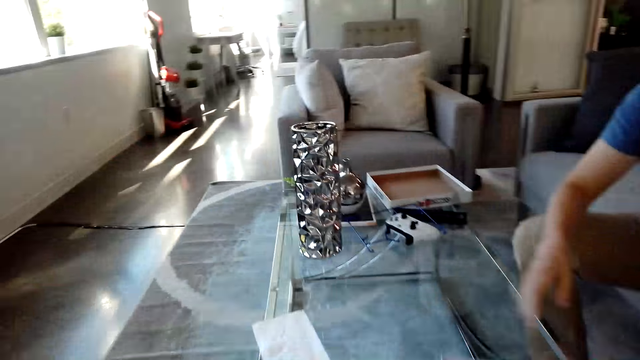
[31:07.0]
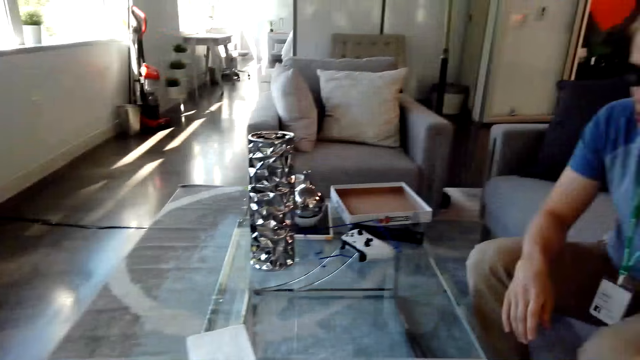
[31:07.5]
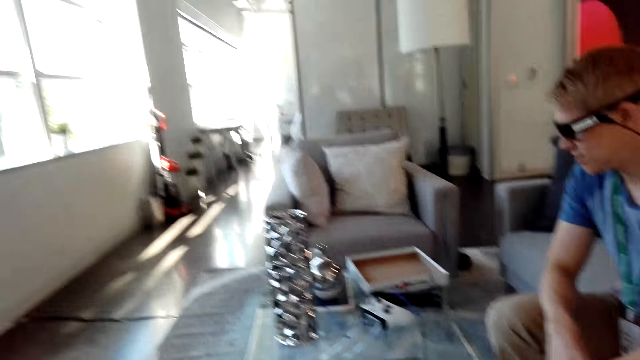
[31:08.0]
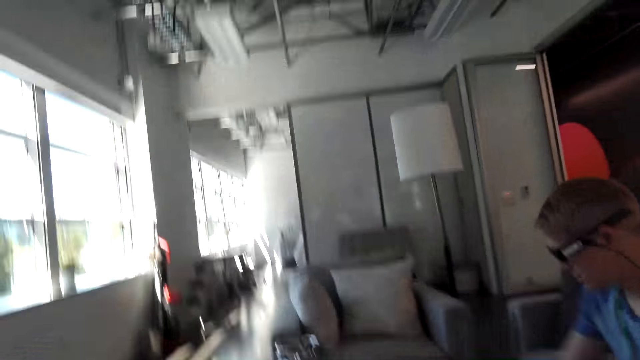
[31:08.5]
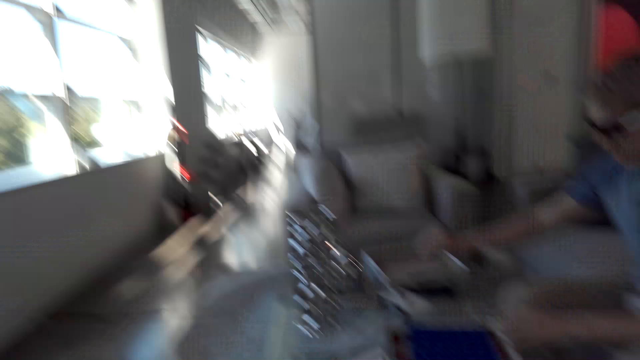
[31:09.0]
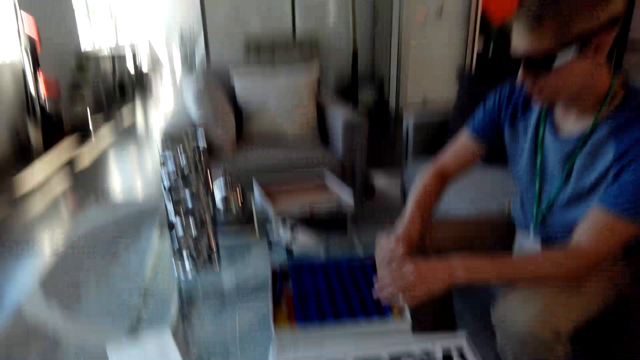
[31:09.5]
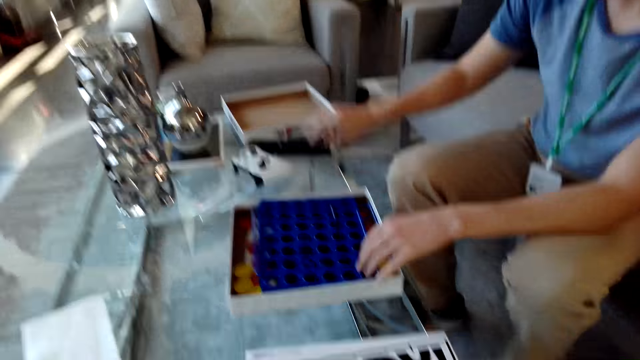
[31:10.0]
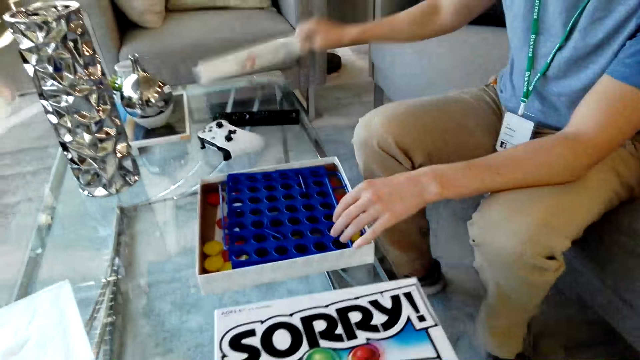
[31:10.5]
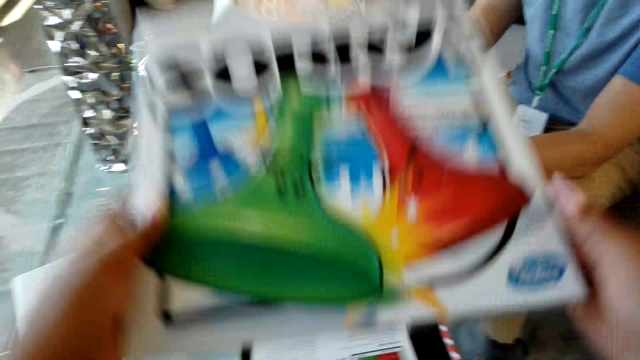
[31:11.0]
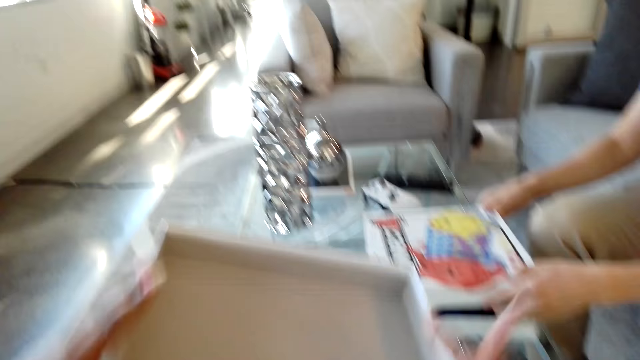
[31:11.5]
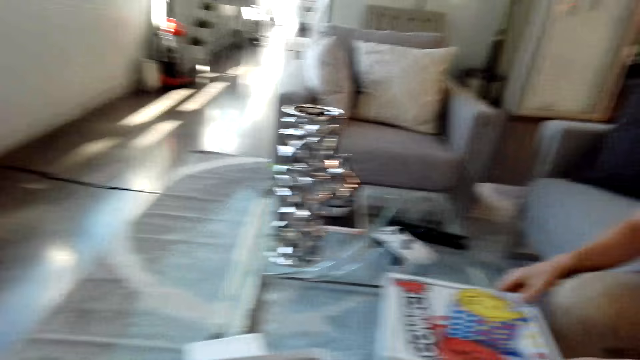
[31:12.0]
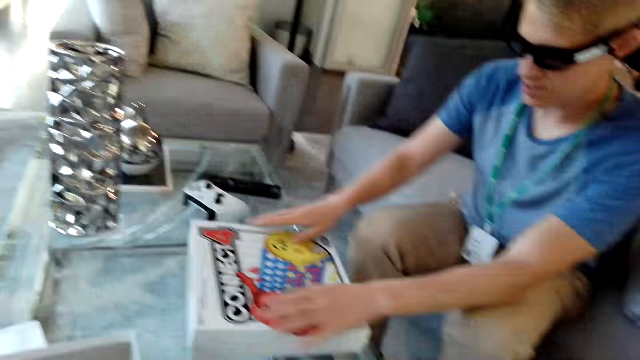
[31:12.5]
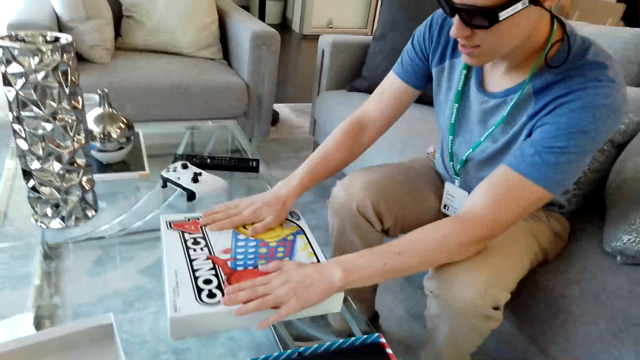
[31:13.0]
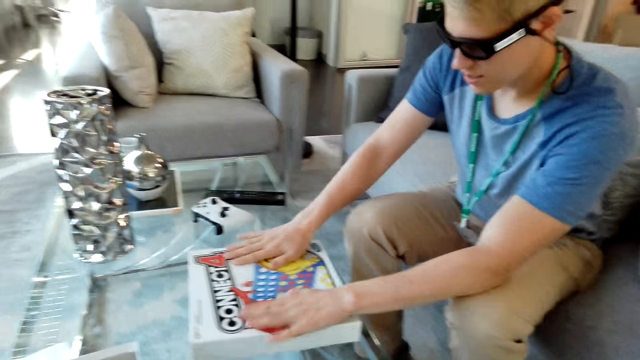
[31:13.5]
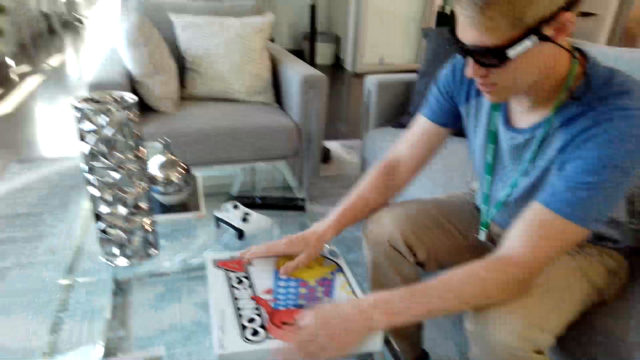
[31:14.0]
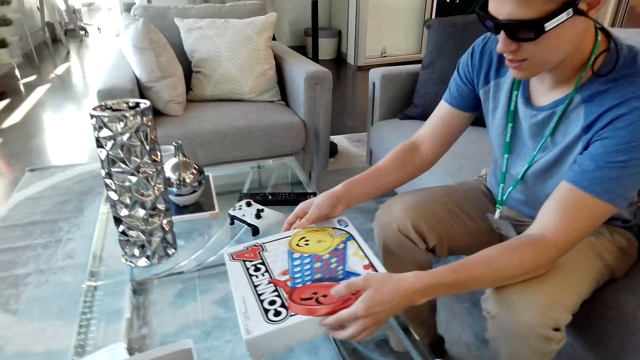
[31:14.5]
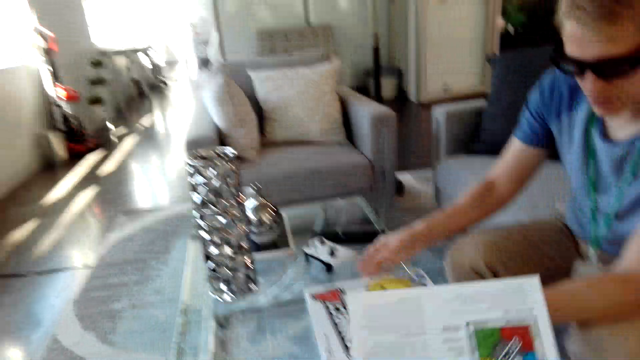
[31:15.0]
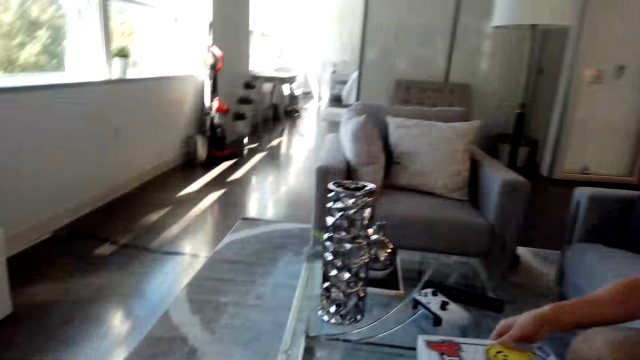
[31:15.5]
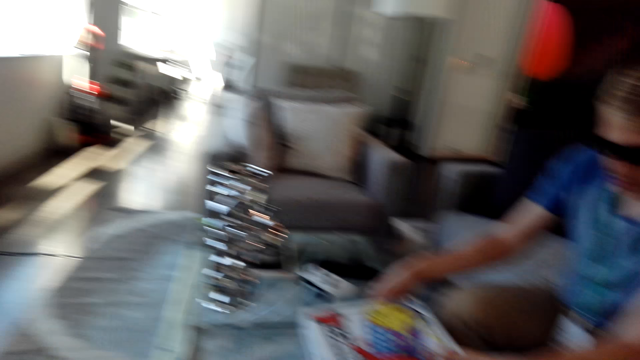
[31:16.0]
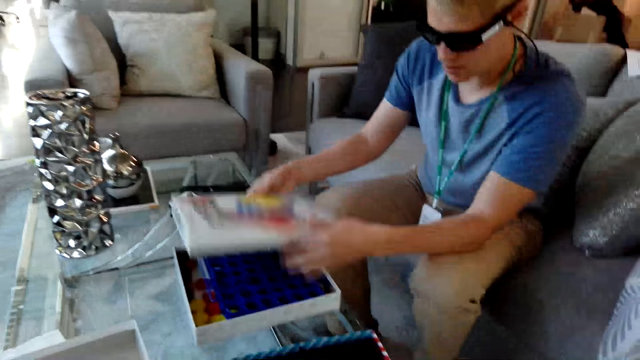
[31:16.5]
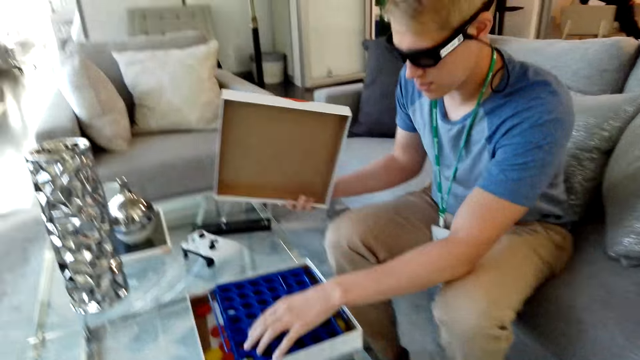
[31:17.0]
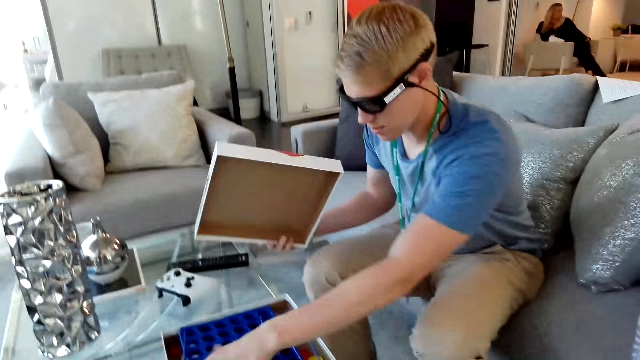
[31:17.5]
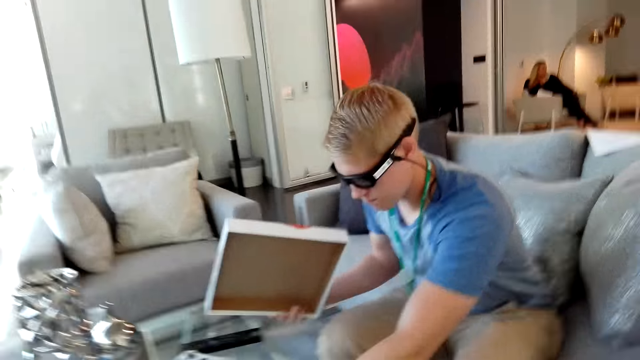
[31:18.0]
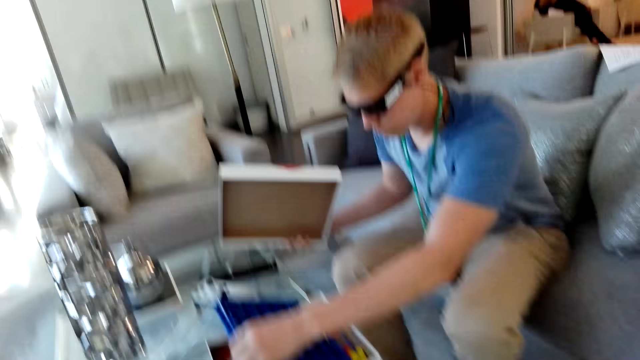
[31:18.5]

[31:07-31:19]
A man talks with the camera wearer. The man holds the suspended grid and picks up the box. The camera wearer lifts the Sorry game box. The man holds down the Connect game box. The camera wearer holds the paper. The man lifts the box.

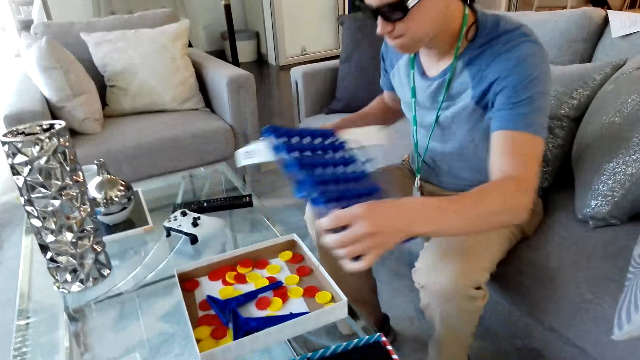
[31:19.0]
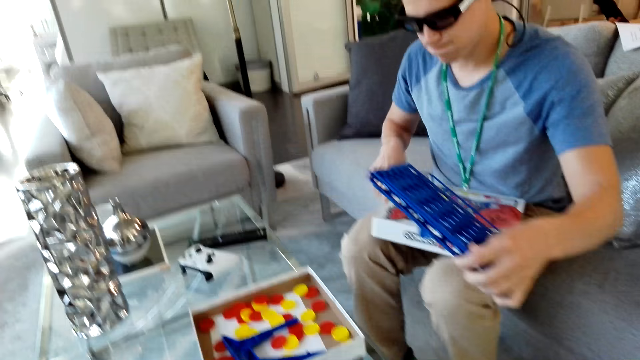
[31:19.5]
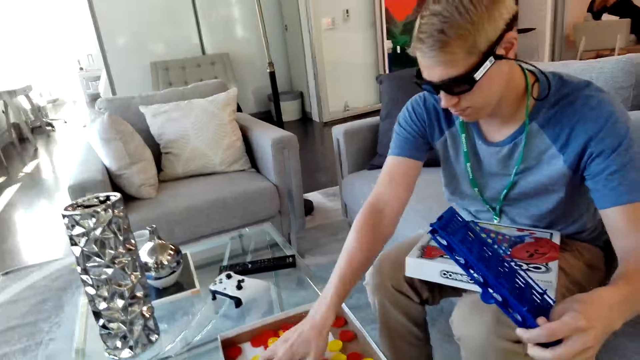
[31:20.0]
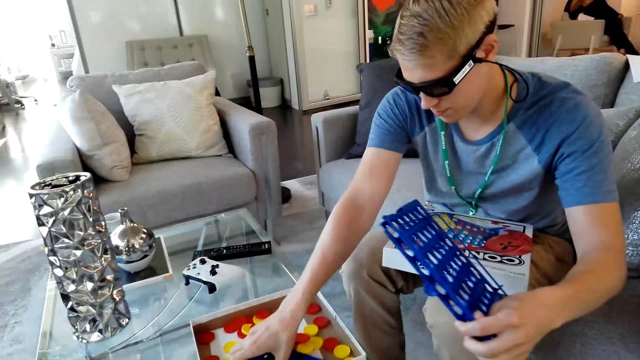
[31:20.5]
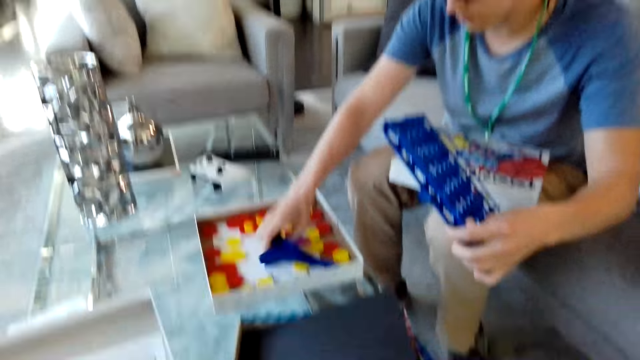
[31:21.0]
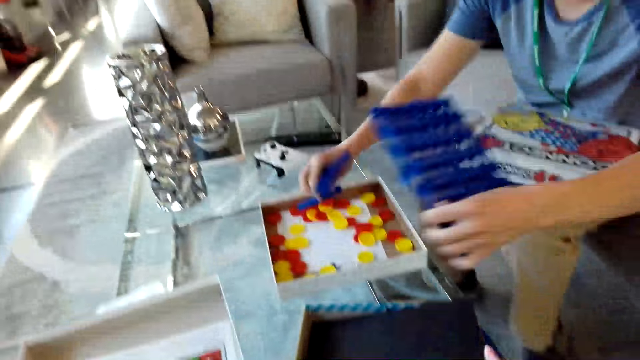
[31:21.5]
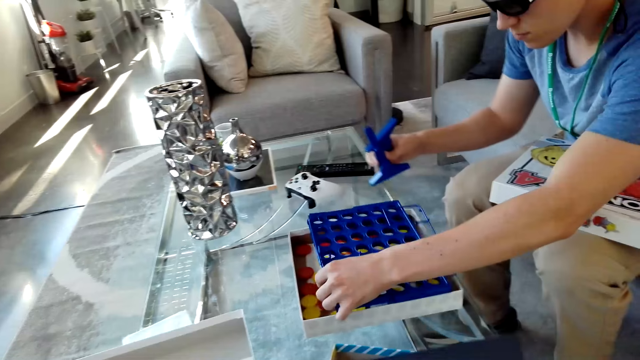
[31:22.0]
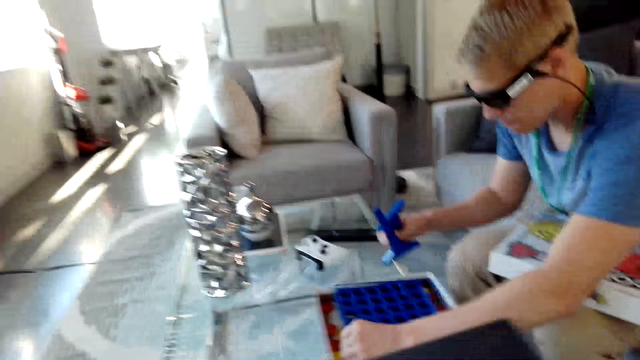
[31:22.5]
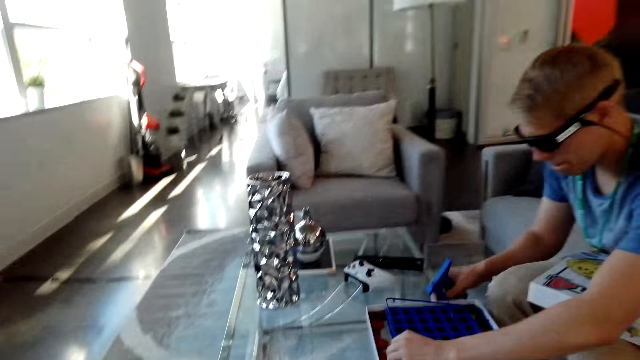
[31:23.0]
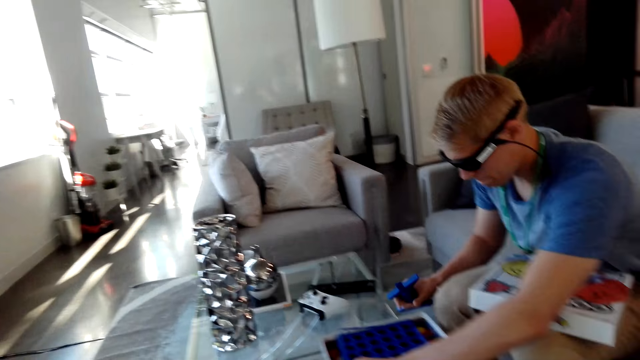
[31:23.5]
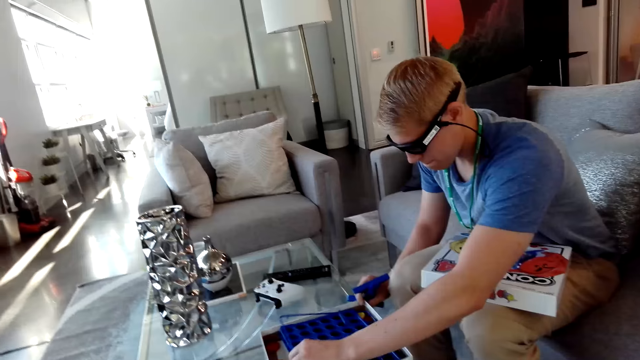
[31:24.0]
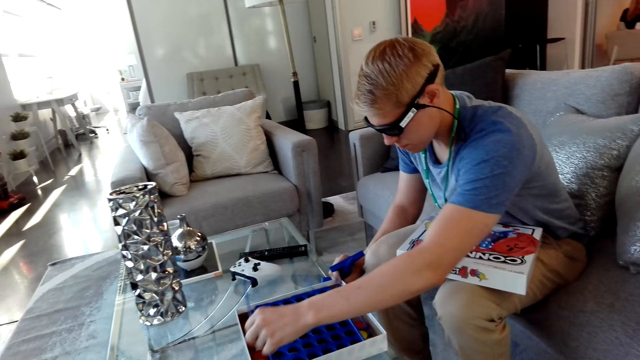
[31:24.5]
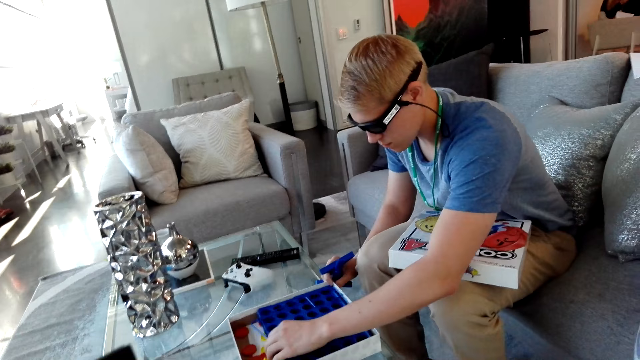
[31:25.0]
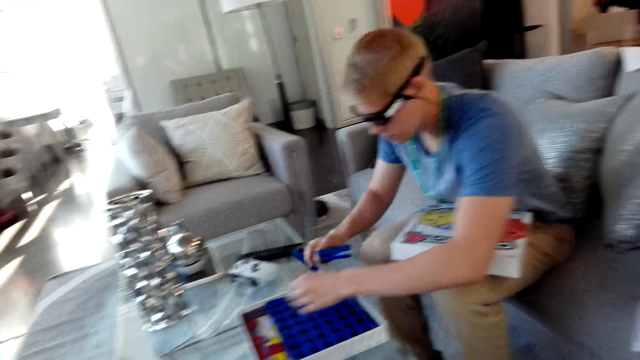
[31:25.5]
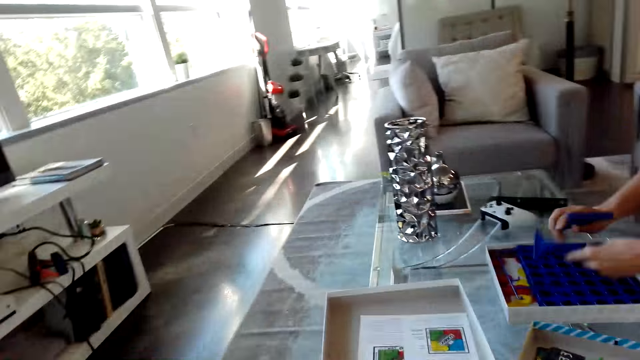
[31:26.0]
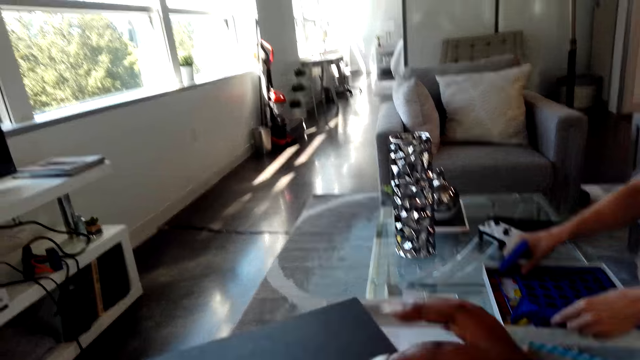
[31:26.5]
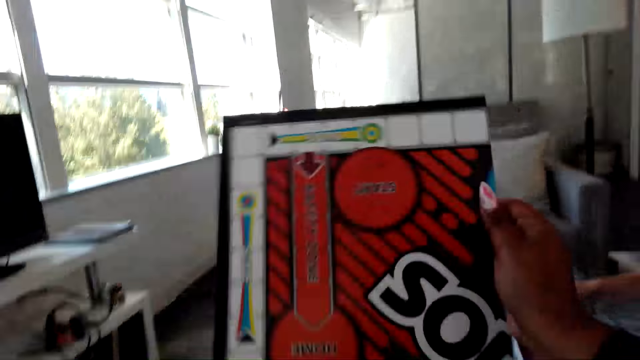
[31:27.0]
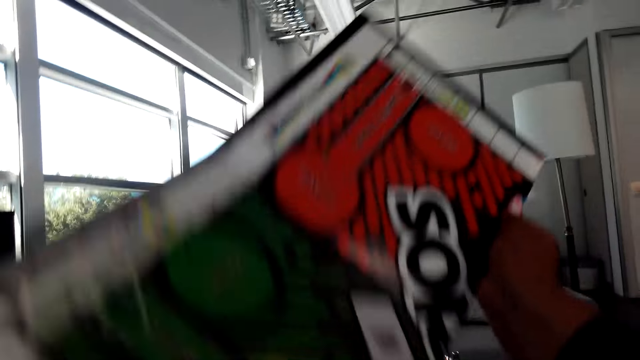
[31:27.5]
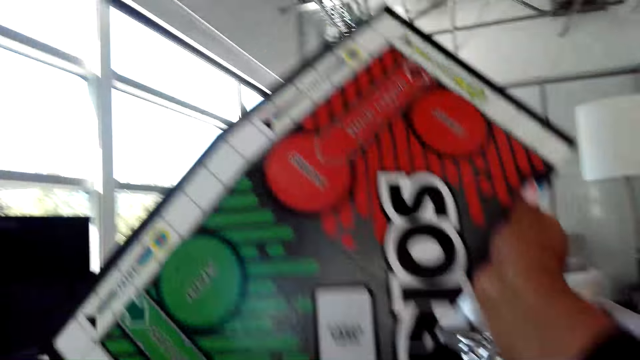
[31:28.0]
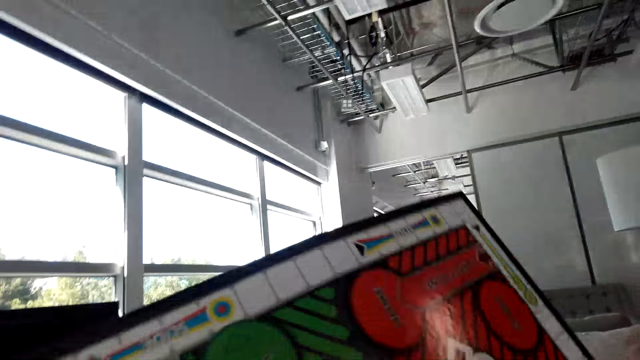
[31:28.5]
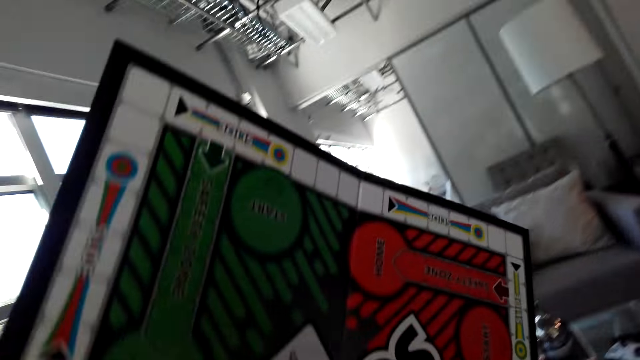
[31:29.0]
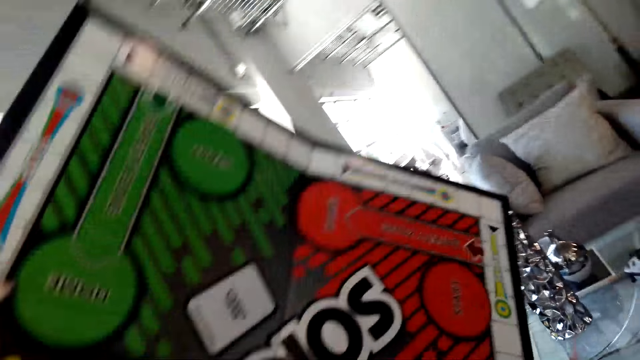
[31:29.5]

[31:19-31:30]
A man holds the suspended grid and puts the box on his lap. The man arranges things in the box. The man holds the suspended grid stands. The man puts the suspended grid in the box. The man puts the suspended grid stands in the box. The camera wearer lifts the board.
